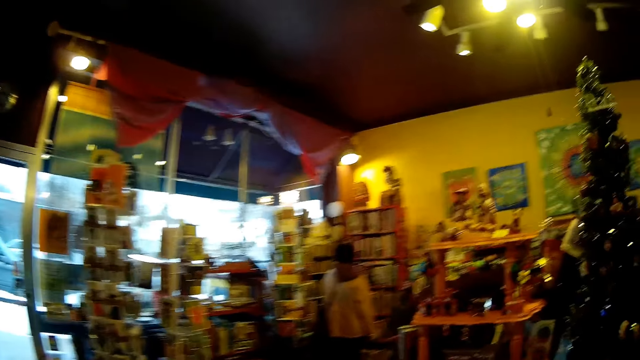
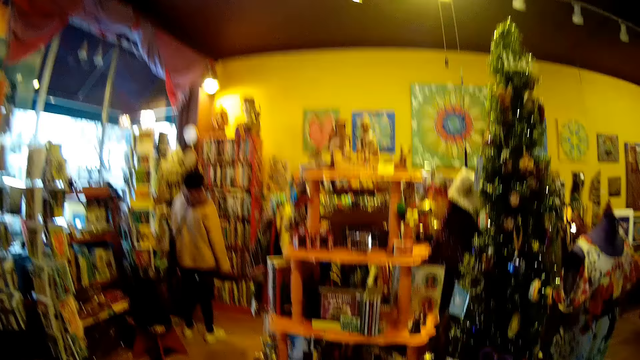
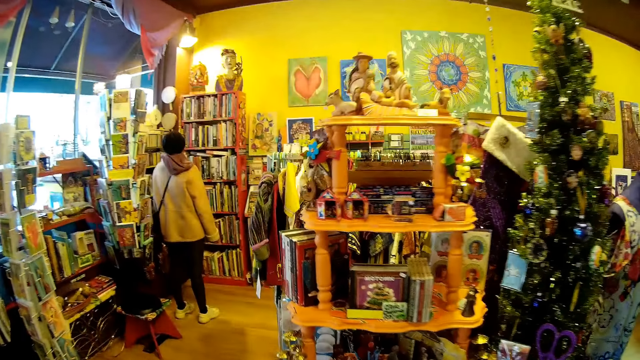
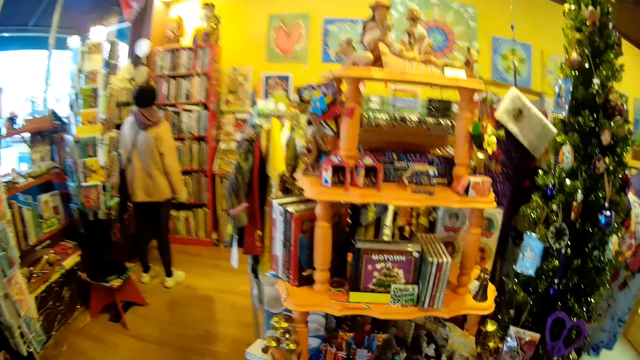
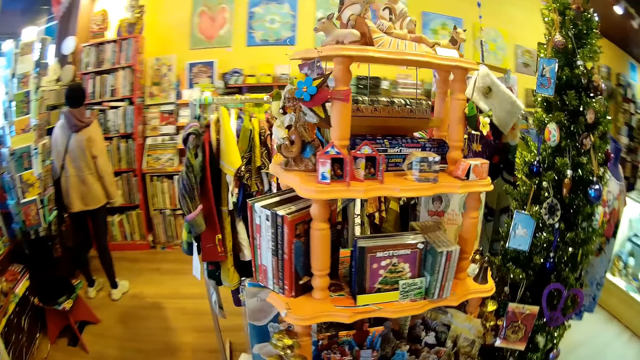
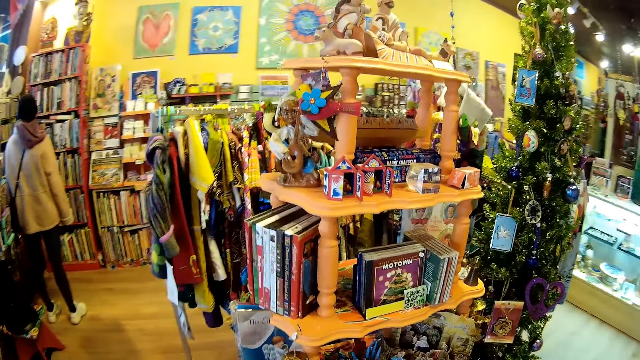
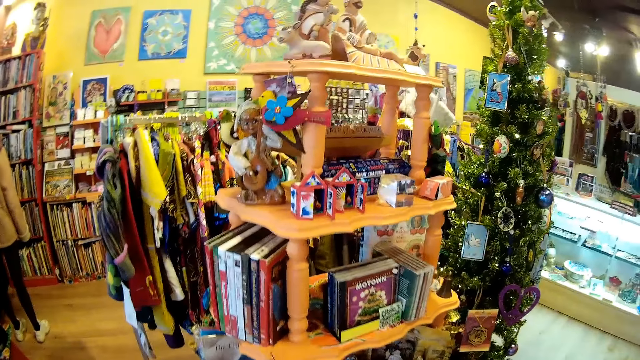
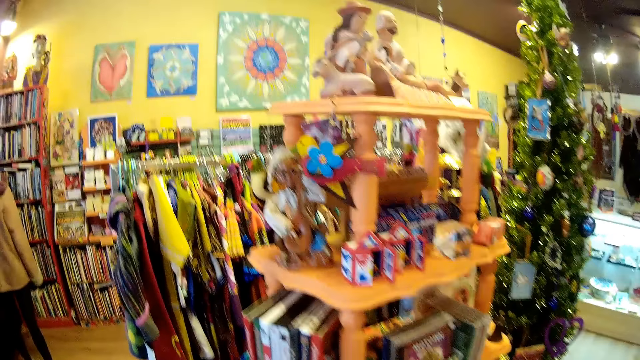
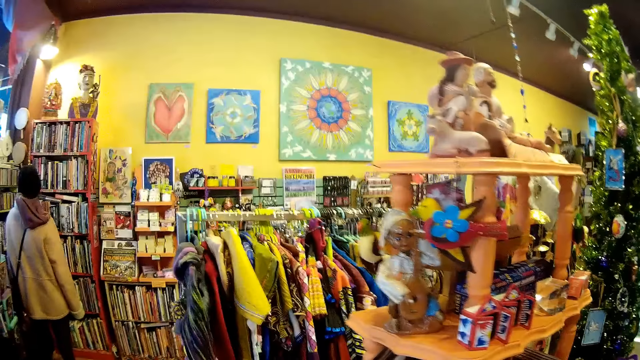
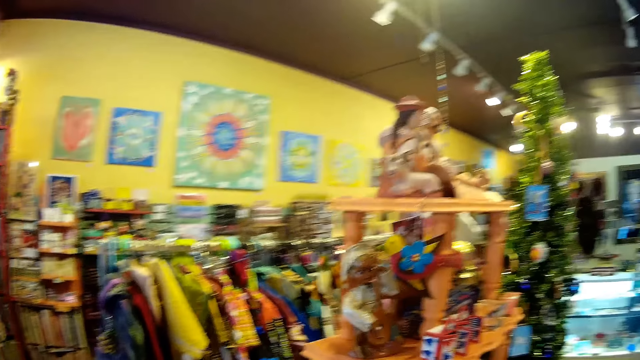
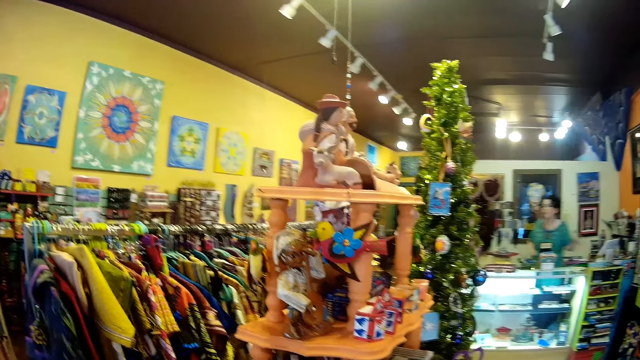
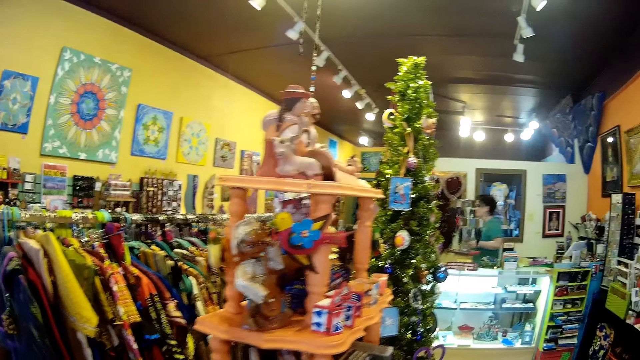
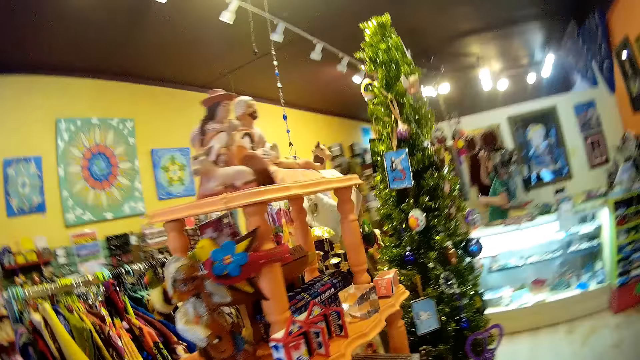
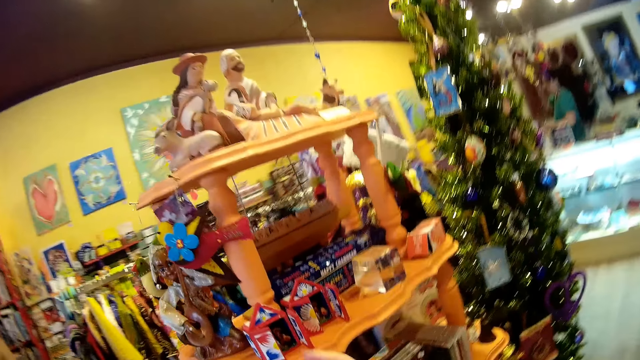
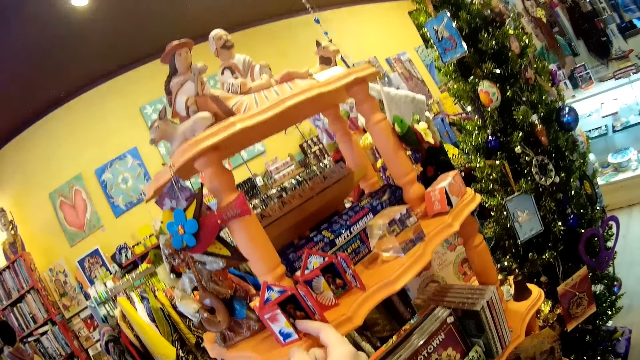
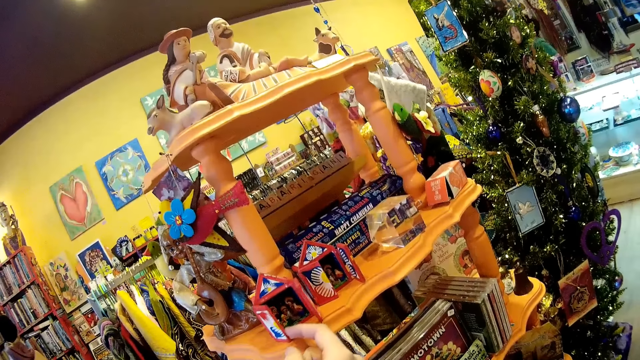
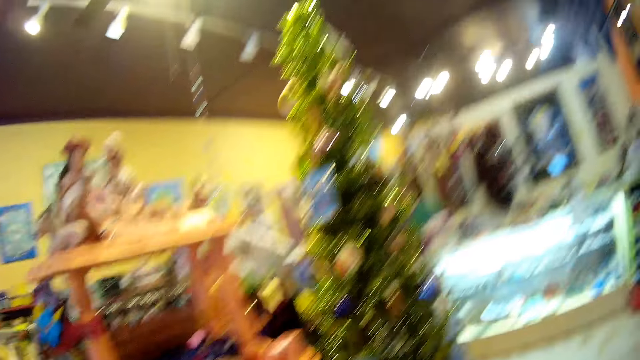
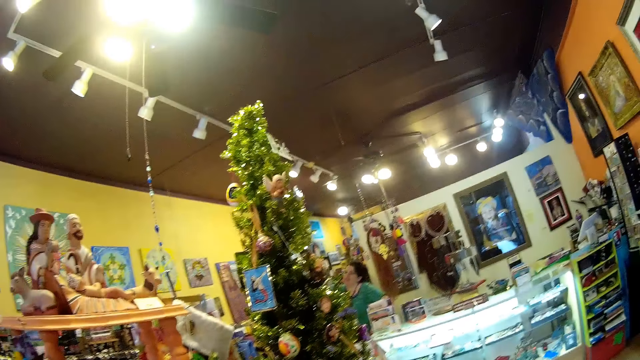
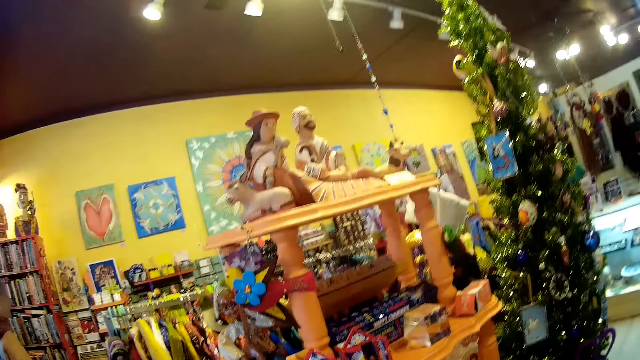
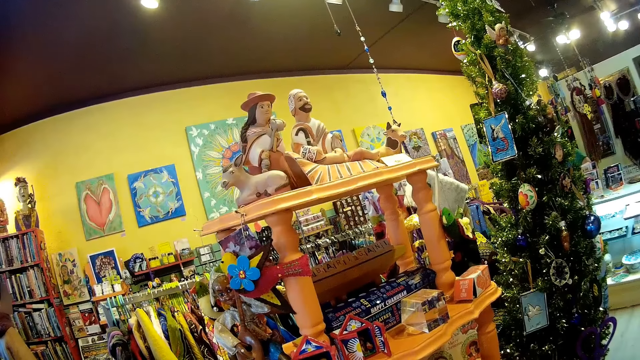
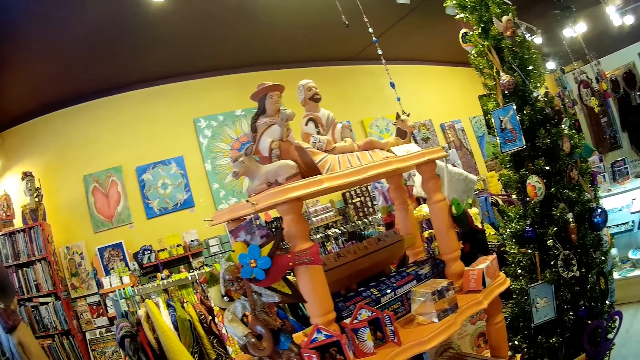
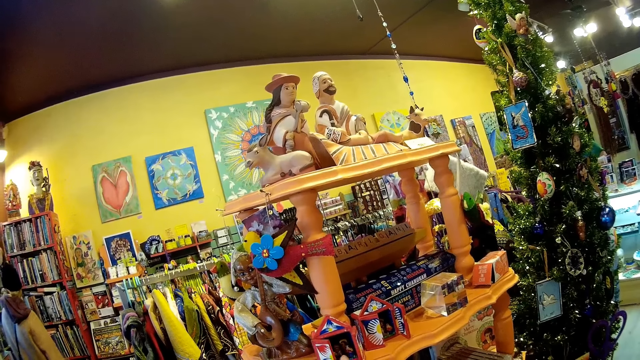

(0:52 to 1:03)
A person stares at the sculptures at the gallery store. A cashier moves at the counter. The camera wearer stares at the sculptures at the gallery store.

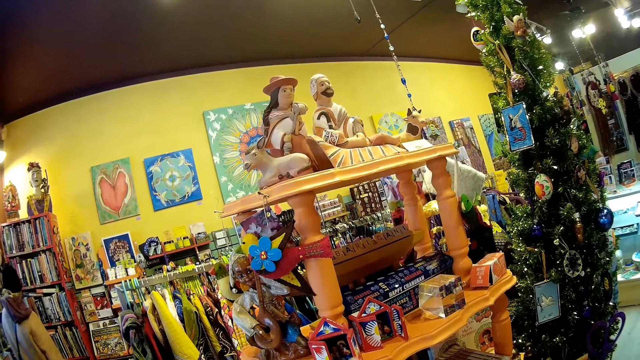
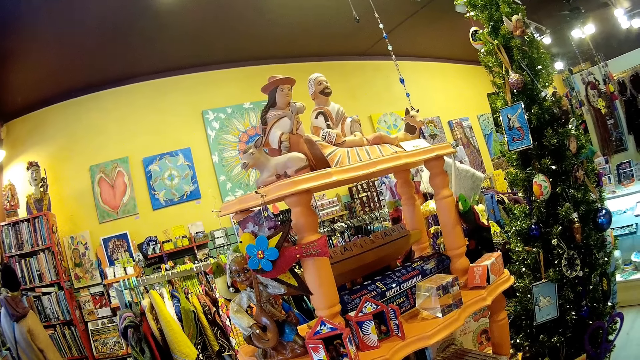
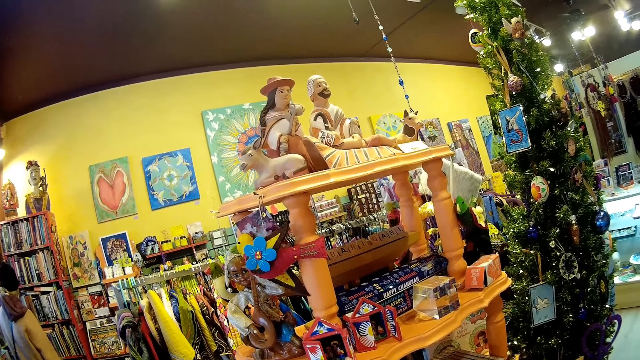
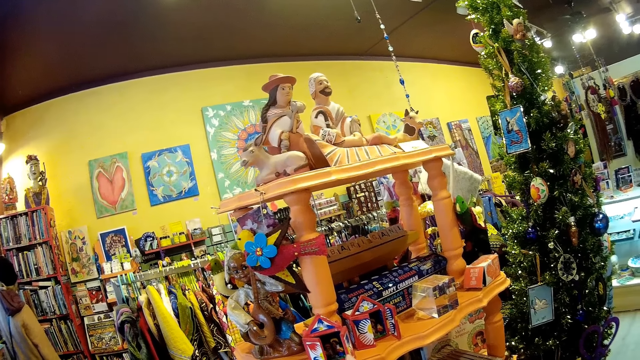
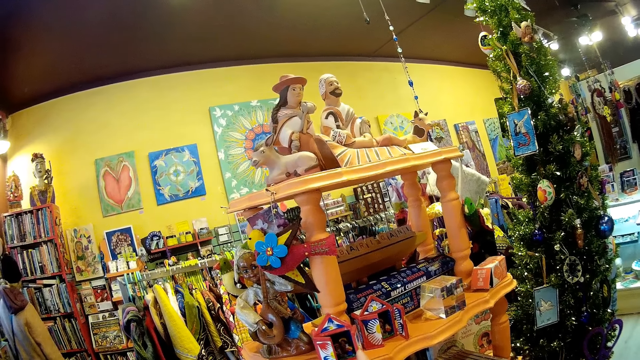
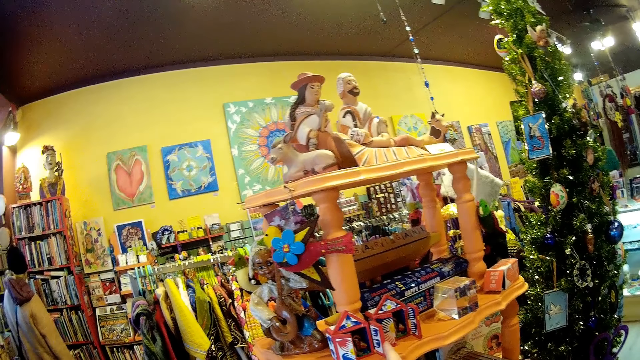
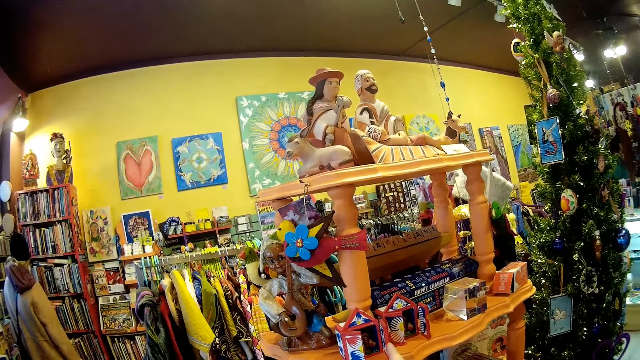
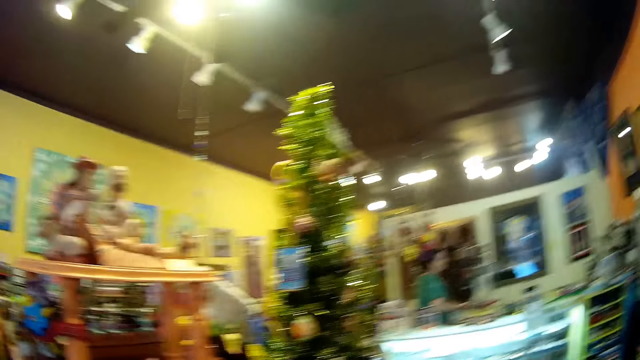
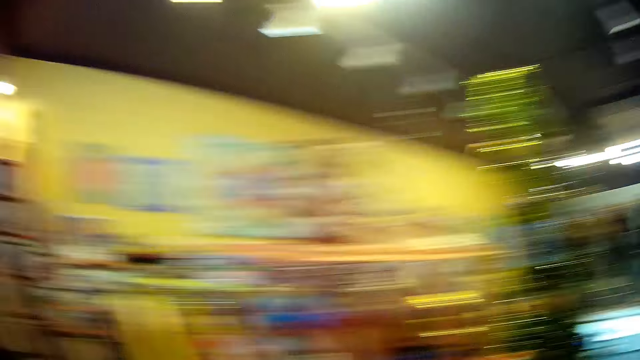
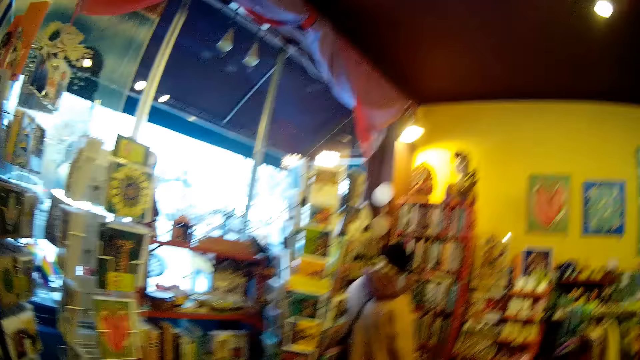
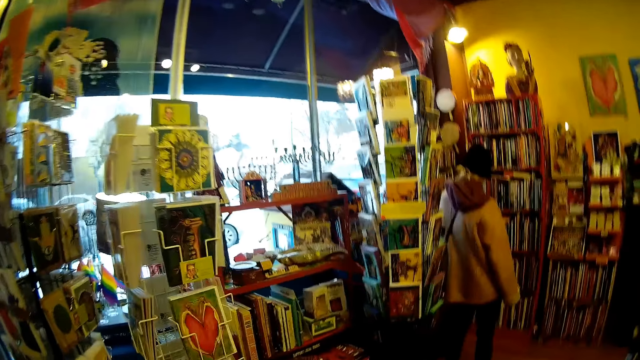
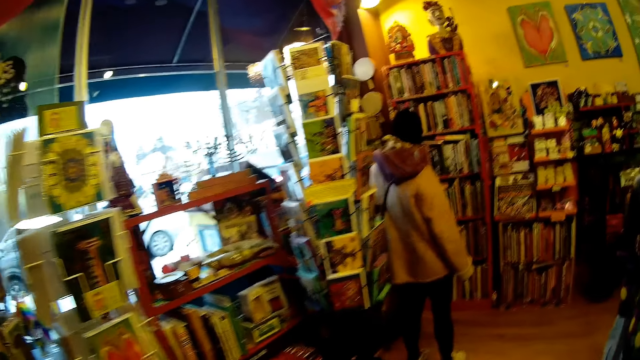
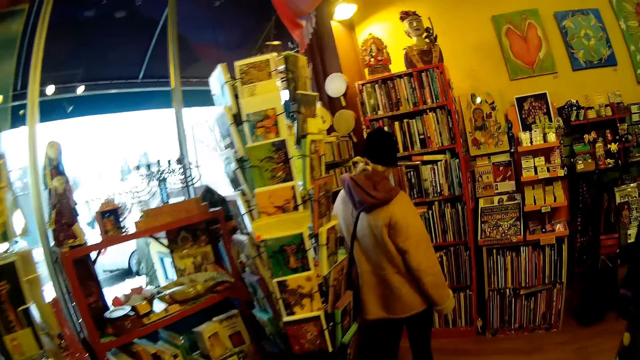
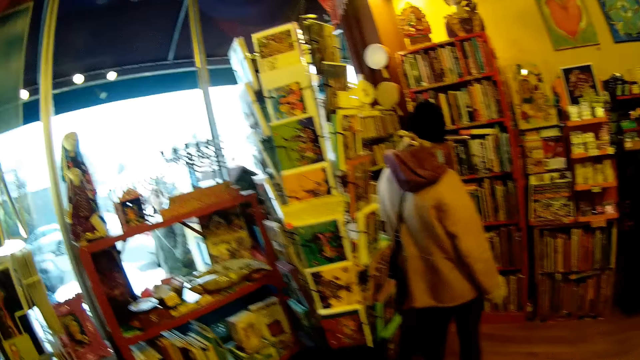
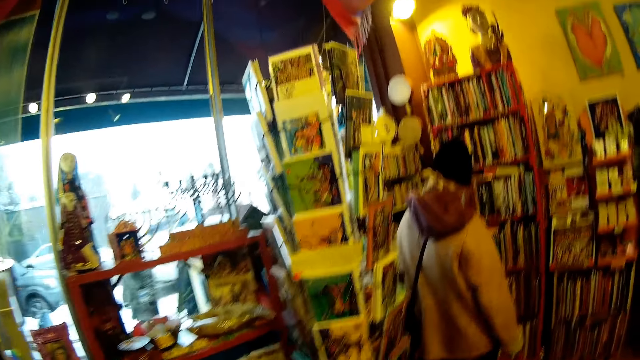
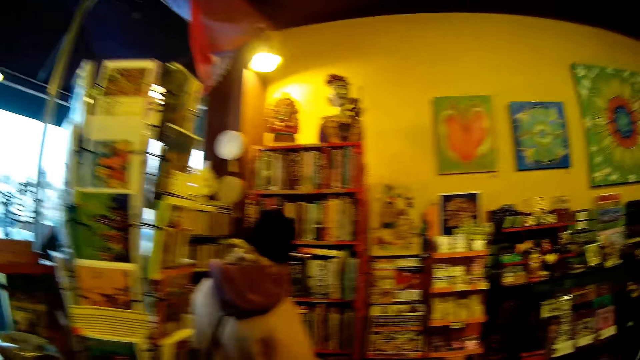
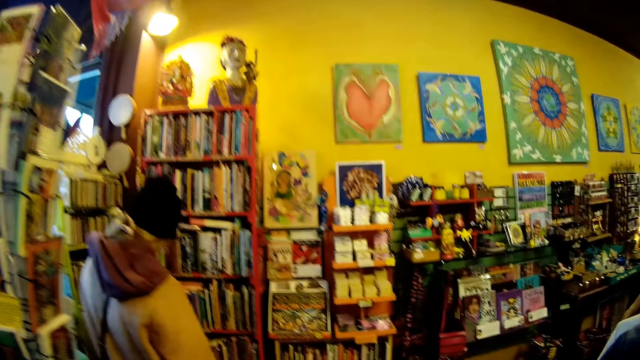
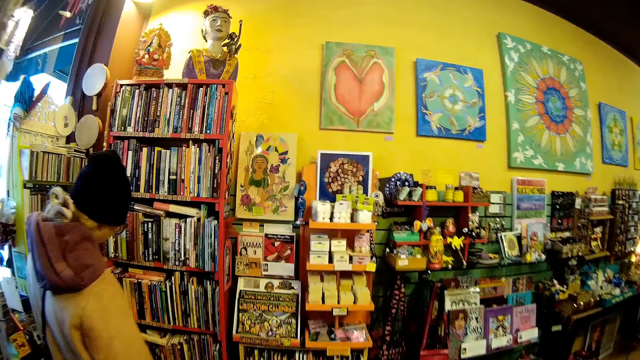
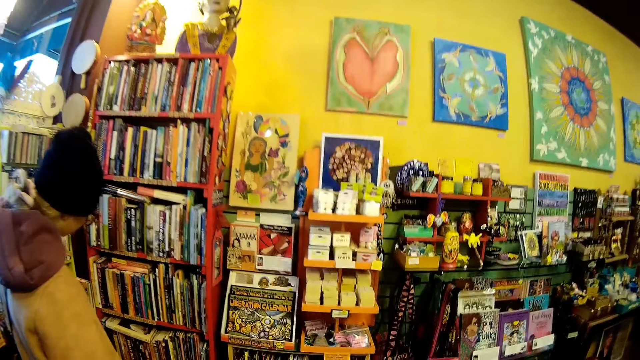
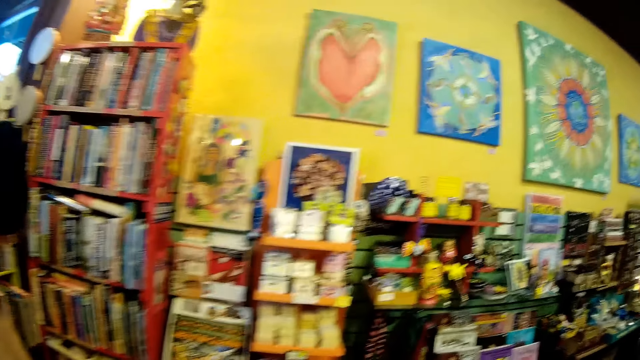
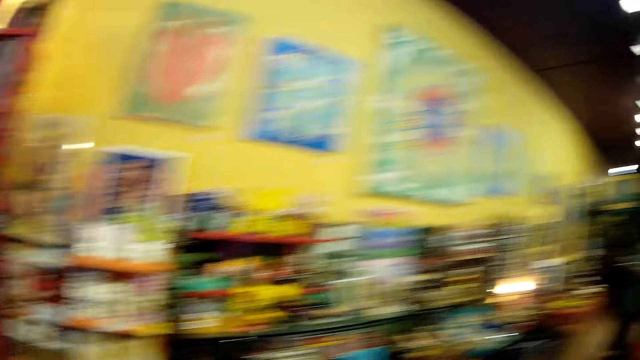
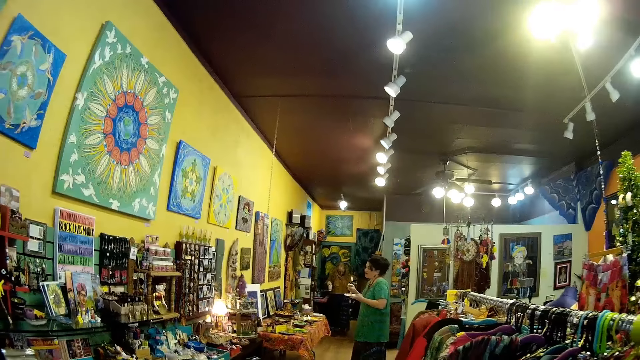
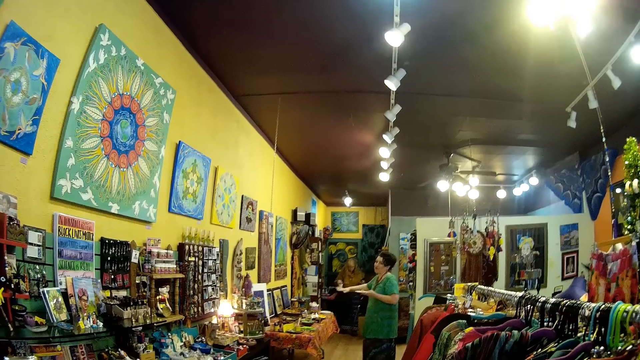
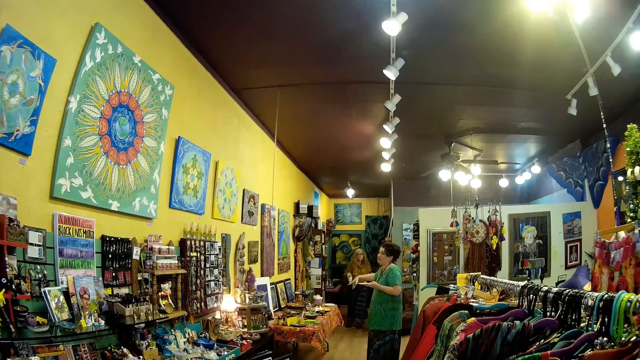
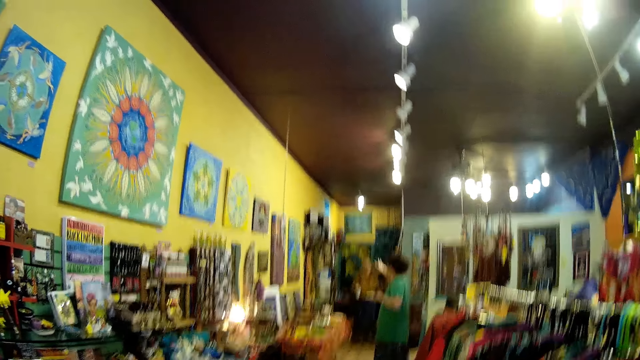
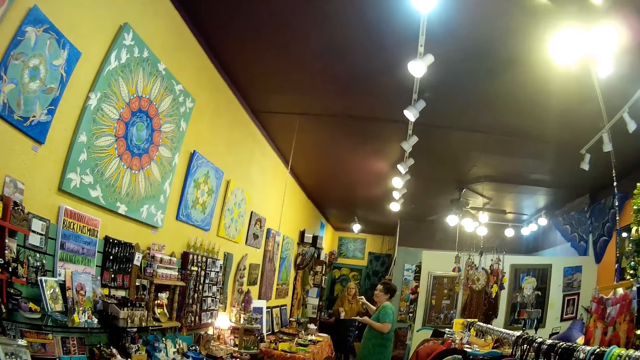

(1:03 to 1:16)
A person stares at the books on the shelf. A cashier moves at the counter. The camera wearer looks around the gallery store. The person stares at the books on the shelf. The camera wearer looks around the gallery store. The cashier points at something at the gallery store. Another person moves in the gallery store.
